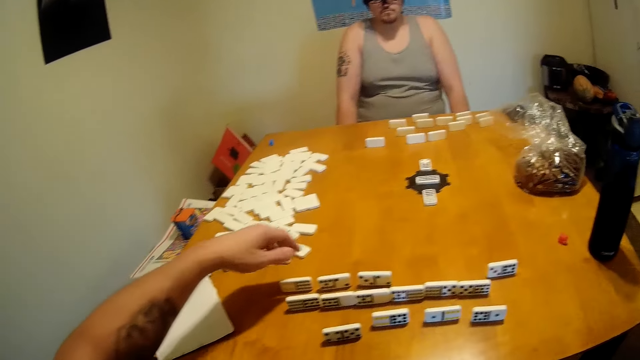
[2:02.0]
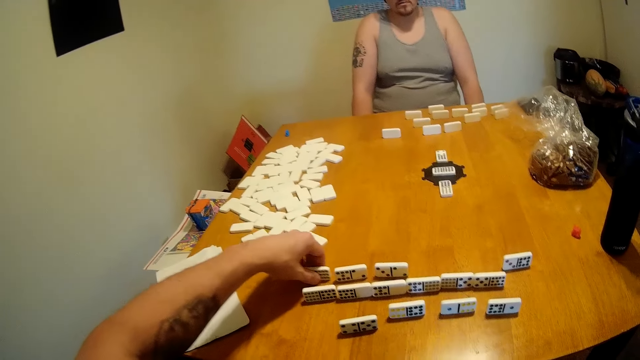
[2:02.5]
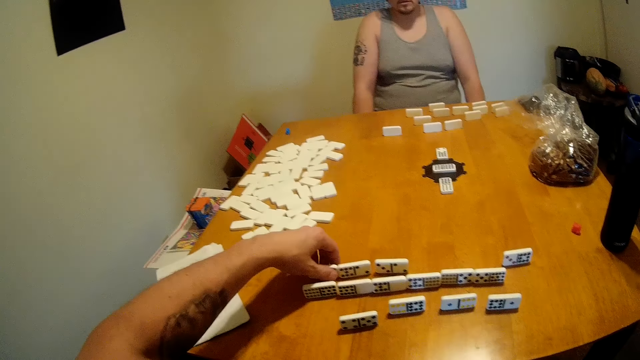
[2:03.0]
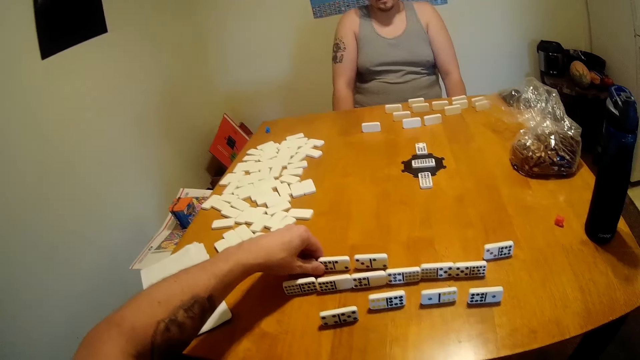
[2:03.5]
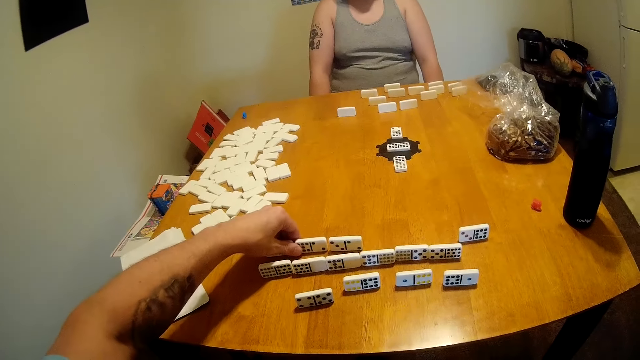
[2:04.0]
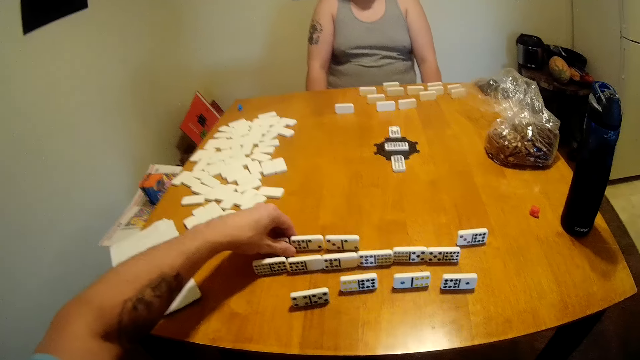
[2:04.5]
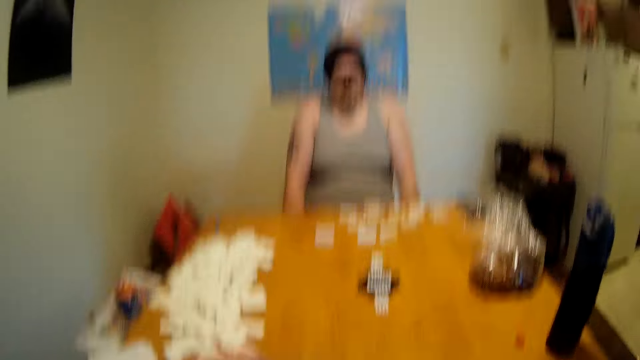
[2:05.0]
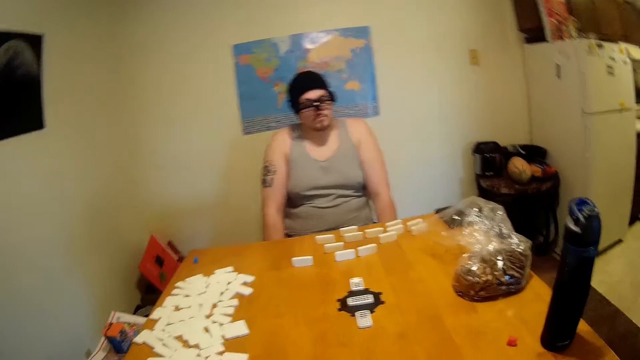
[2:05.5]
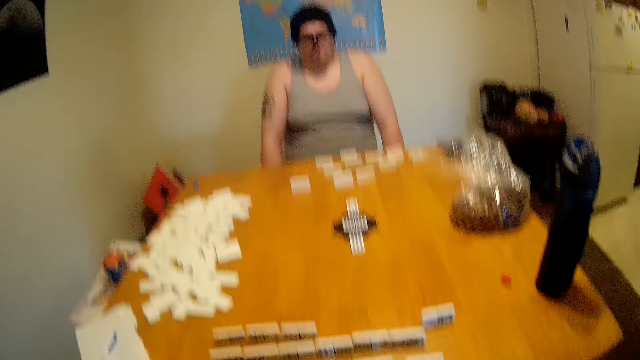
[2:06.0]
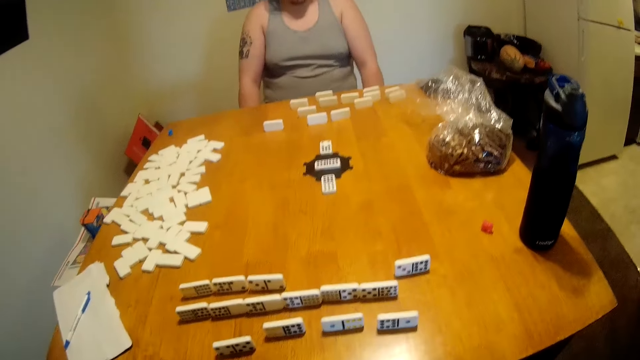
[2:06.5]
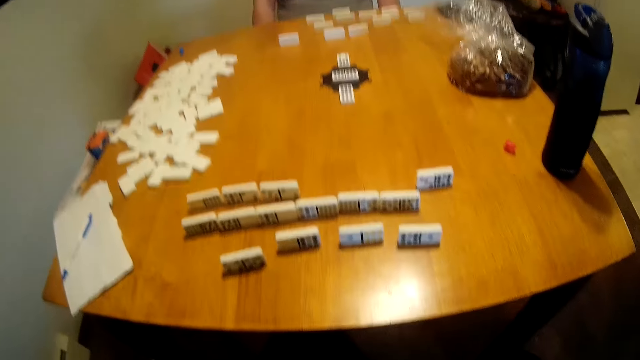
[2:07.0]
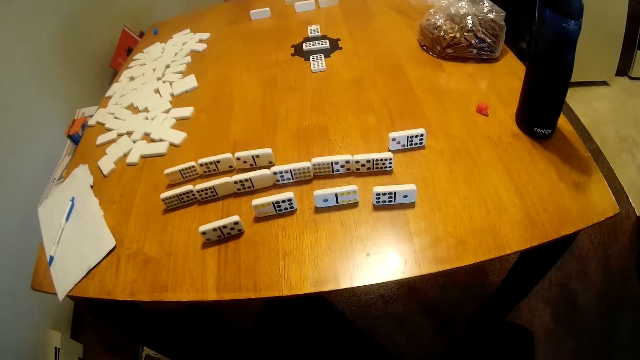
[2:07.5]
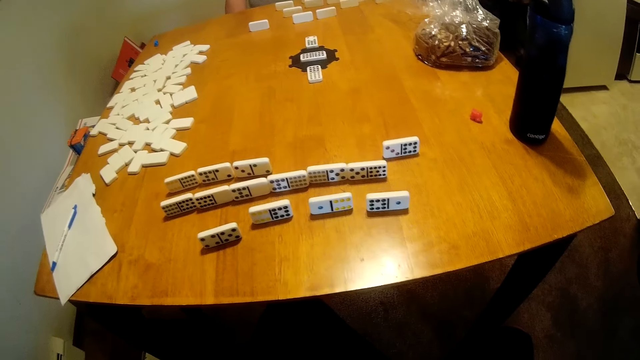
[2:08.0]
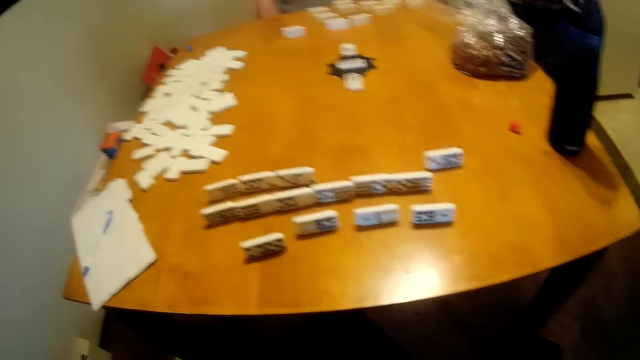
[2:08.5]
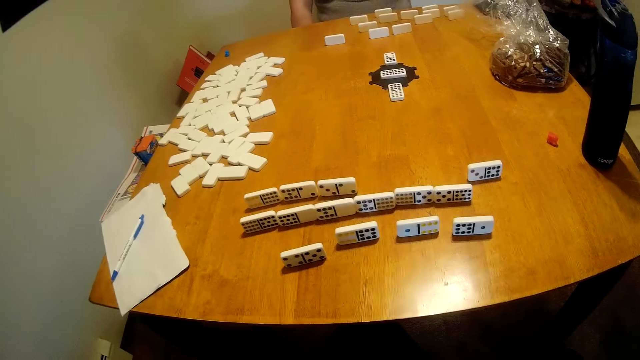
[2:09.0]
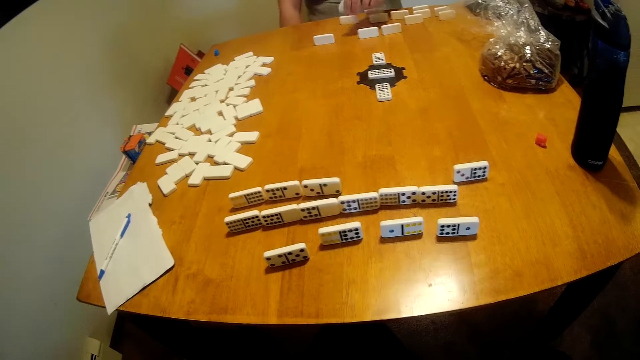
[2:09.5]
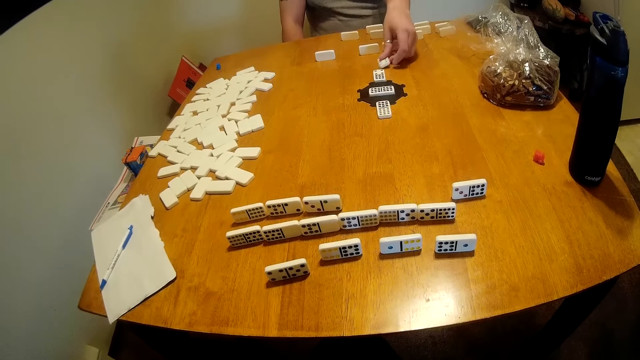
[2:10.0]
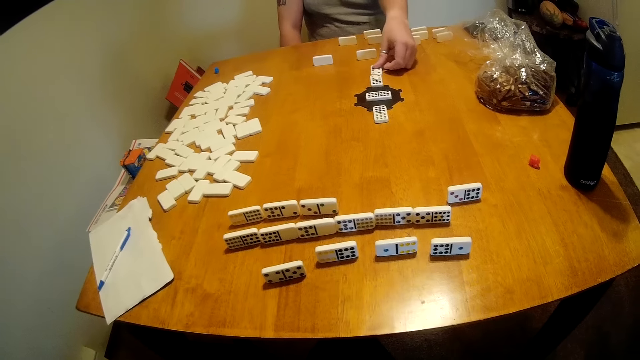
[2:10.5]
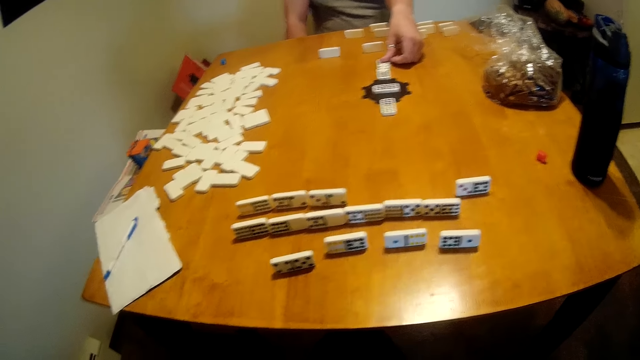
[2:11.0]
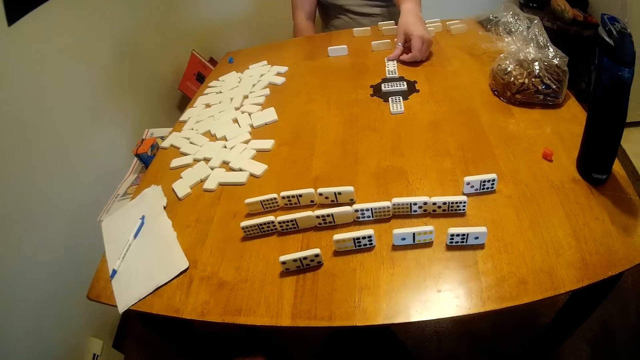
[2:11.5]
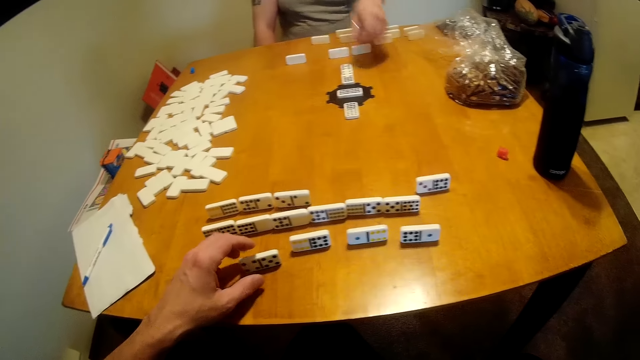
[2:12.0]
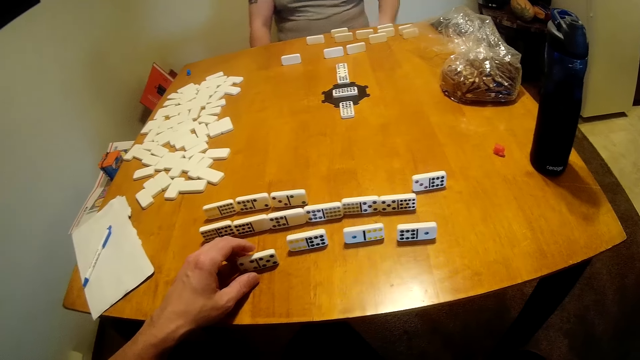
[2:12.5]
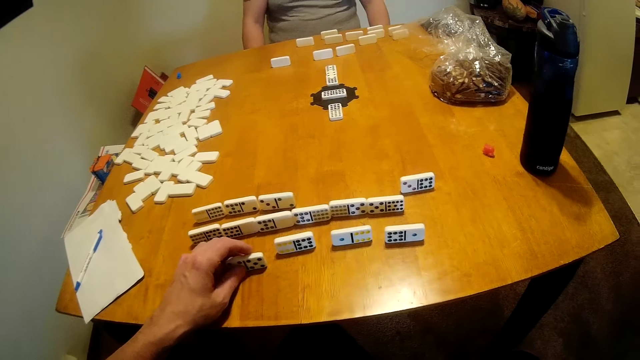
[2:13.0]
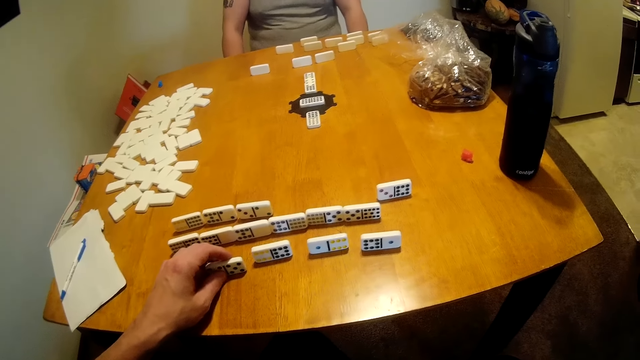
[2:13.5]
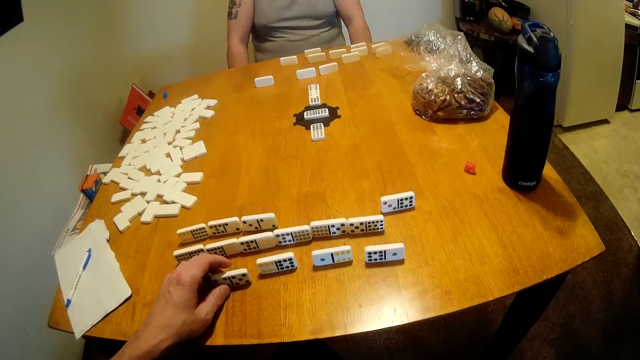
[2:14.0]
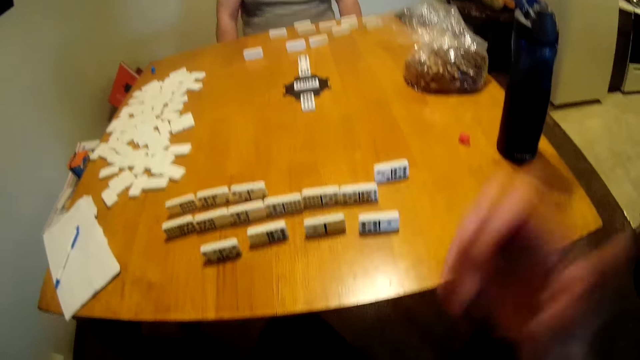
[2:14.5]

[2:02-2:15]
The camera wearer moves a tile on the table. They look around the table. A man looks around the table. The camera wearer looks around the table. The man picks a tile or domino from the table and places the tile at the end of a domino chain. The man holds the domino. The camera wearer moves a domino. They hold a tile on the table.

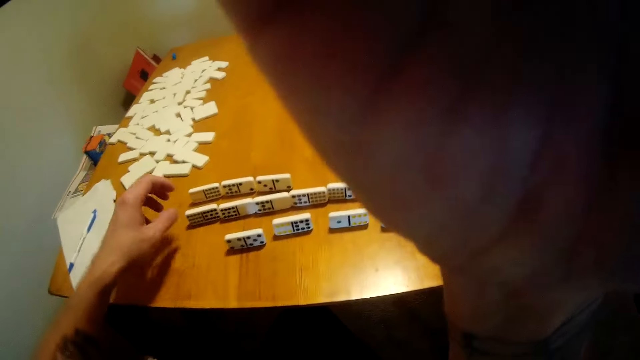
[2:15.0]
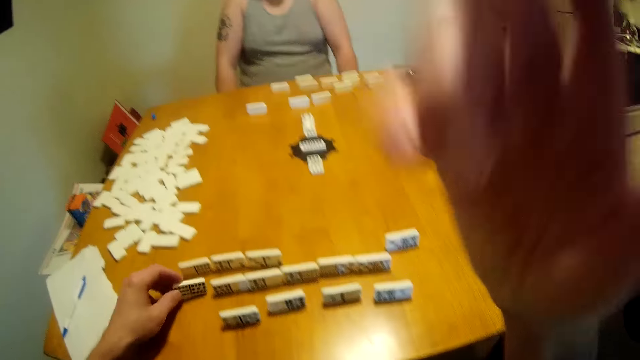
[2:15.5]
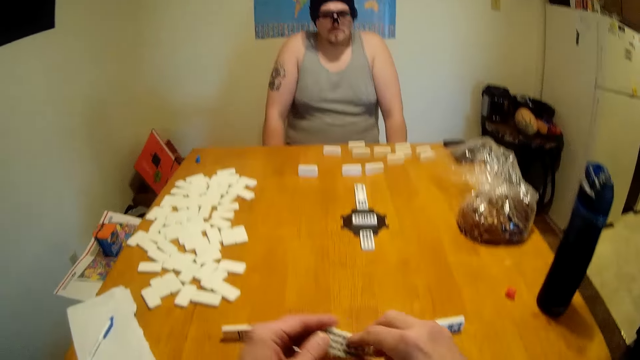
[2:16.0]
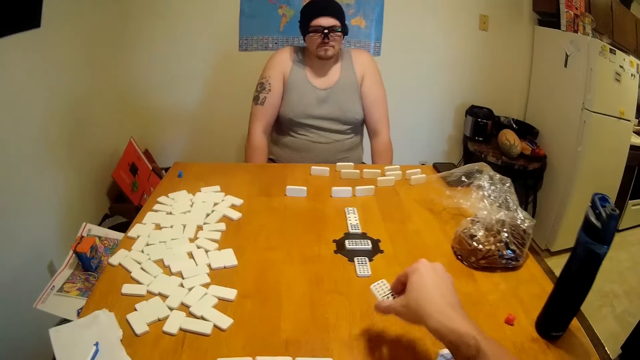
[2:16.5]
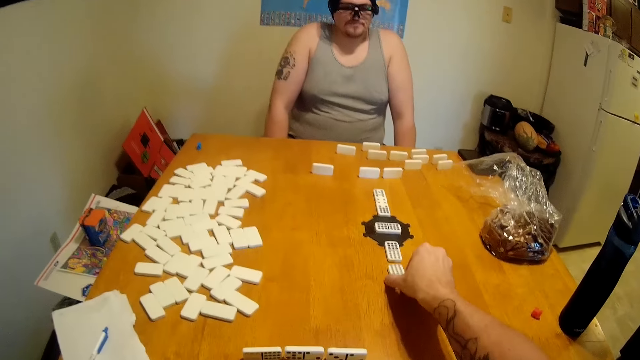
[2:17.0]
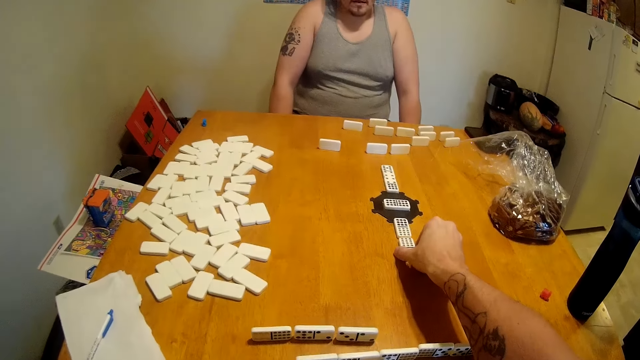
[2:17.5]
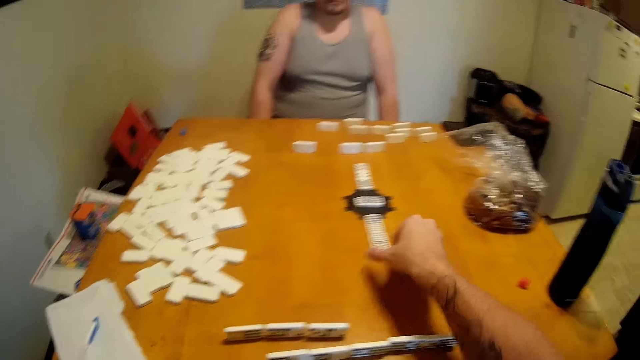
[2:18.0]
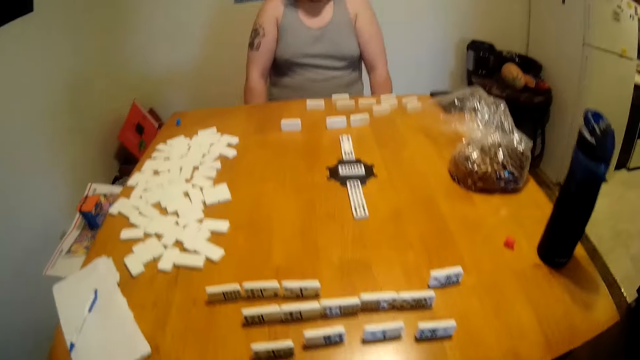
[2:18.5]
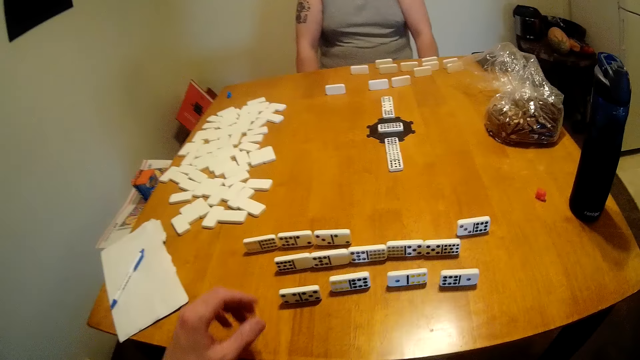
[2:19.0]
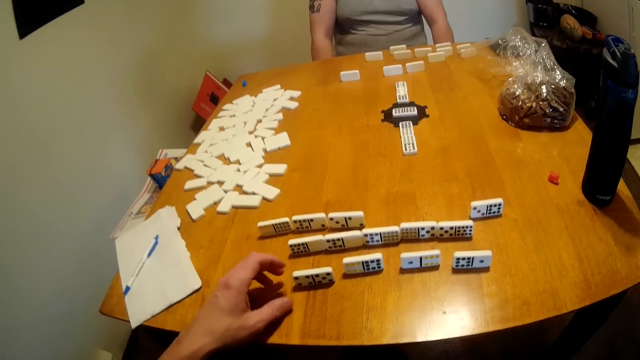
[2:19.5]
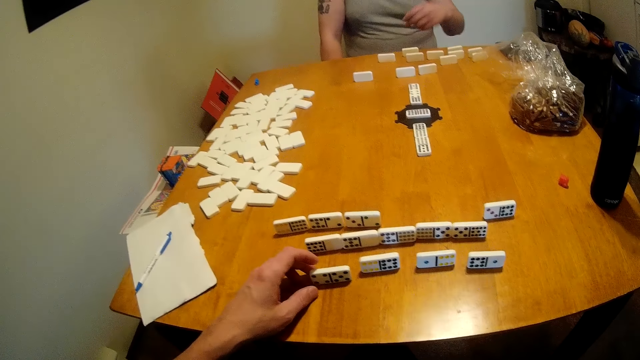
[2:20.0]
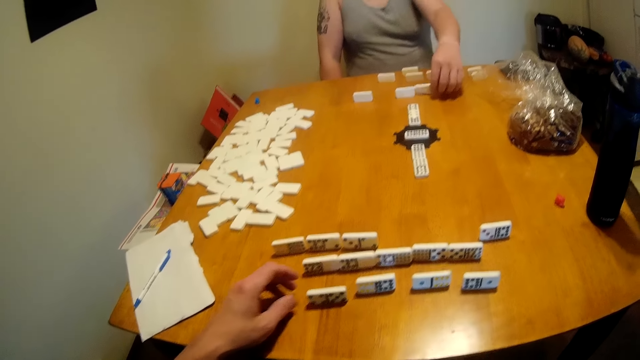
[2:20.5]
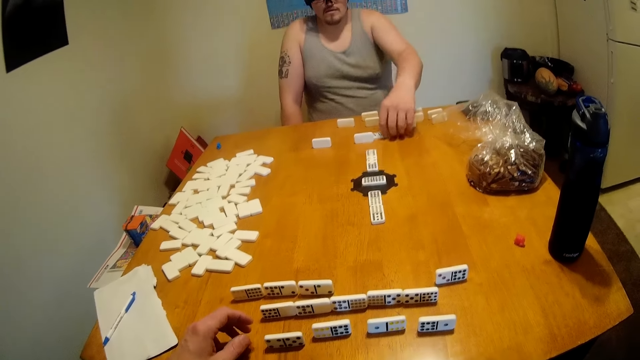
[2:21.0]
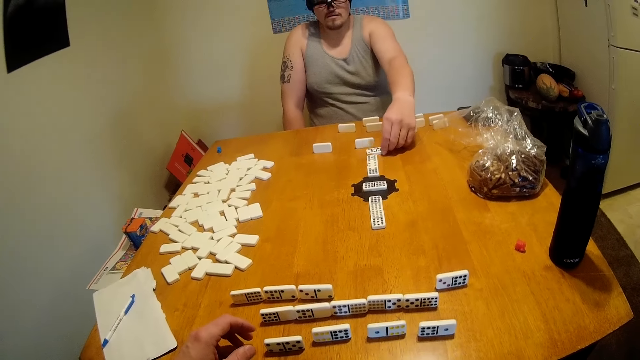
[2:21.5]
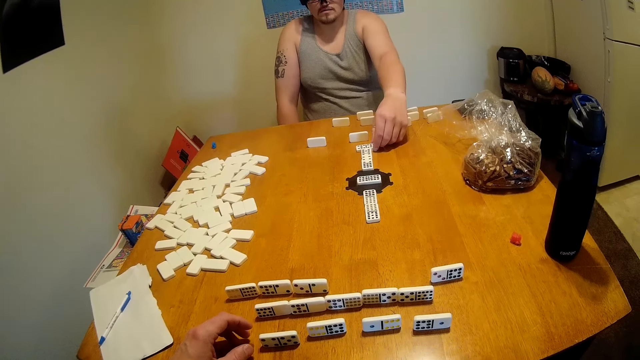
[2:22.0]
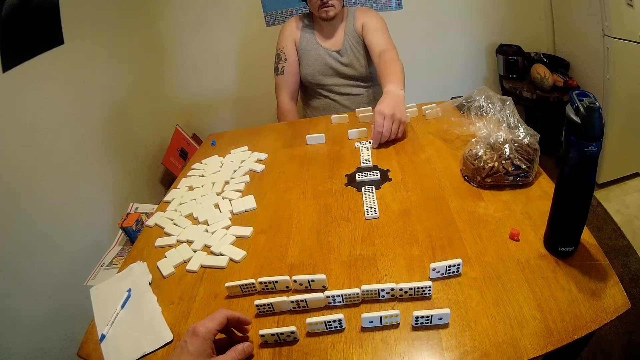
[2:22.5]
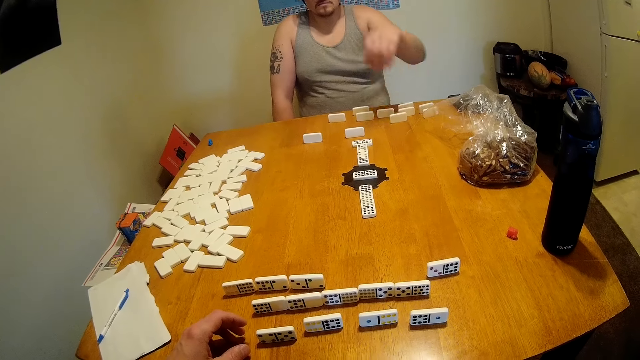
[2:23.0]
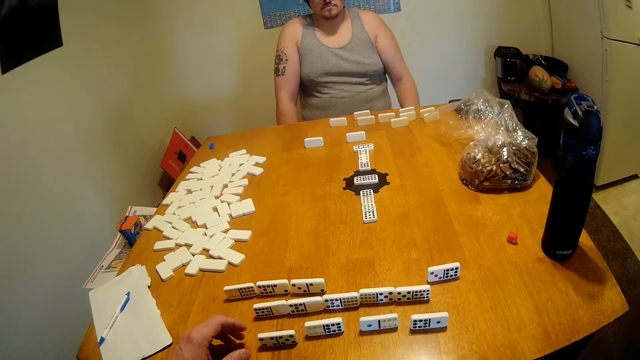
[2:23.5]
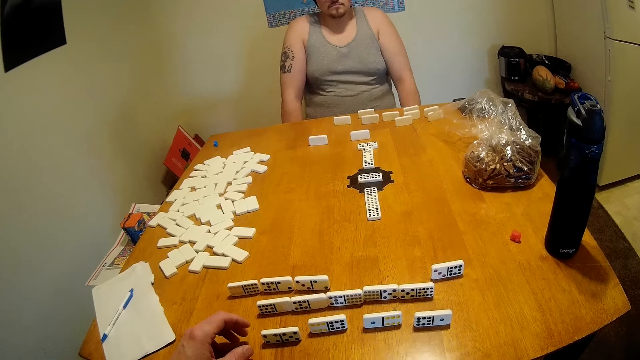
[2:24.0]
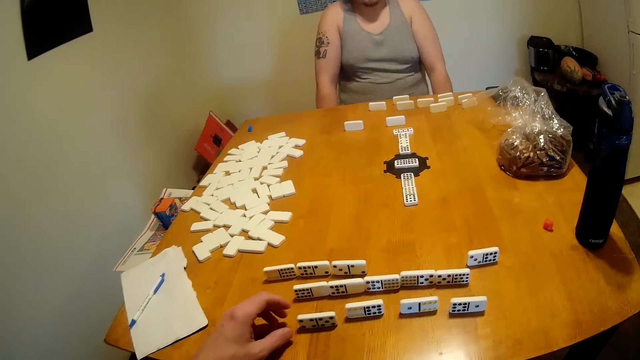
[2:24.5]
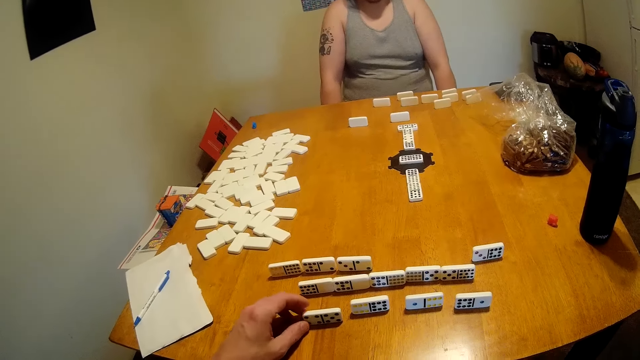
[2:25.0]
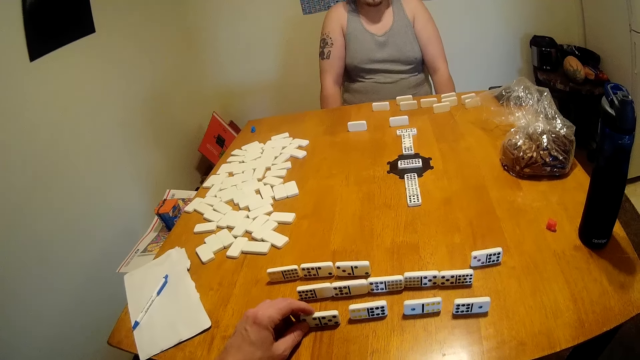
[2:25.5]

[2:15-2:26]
The camera wearer holds a camera and adjusts the camera. He picks a tile or domino from the table and exchanges the domino on his hands. A man looks around the table. The camera wearer places the tile at the end of a domino chain. He looks around the table. The man drops a domino and moves the domino. The camera wearer moves a tile on the table. He looks around the table. He places a tile at the end of a domino chain. The man looks around the table. The camera wearer looks around the table. He holds a domino.
